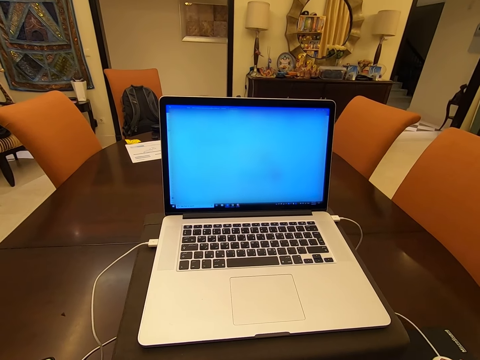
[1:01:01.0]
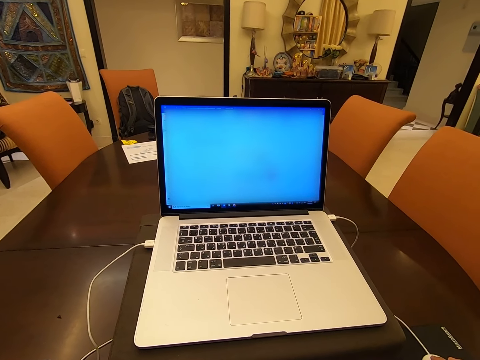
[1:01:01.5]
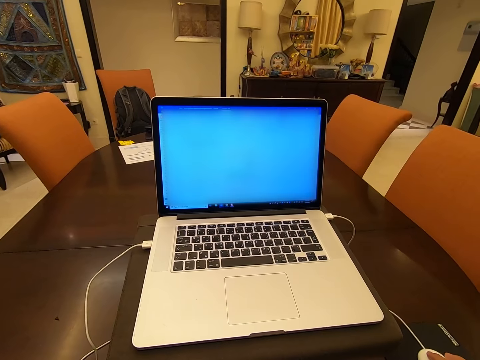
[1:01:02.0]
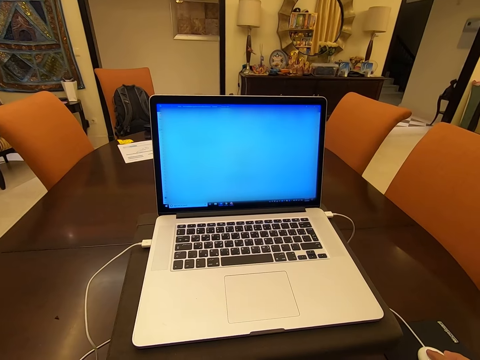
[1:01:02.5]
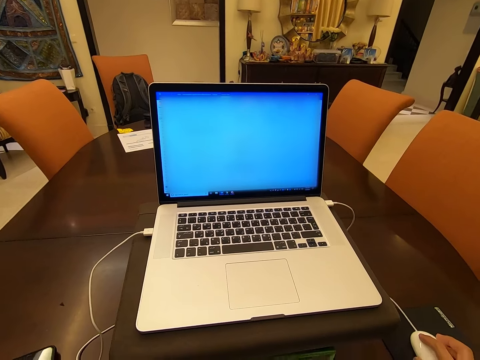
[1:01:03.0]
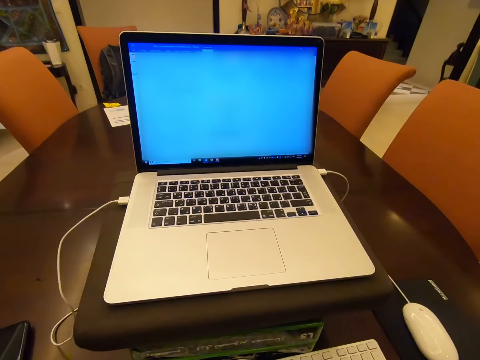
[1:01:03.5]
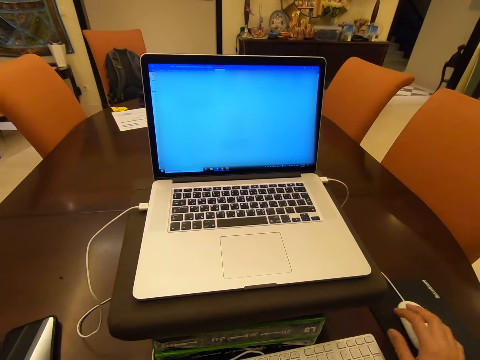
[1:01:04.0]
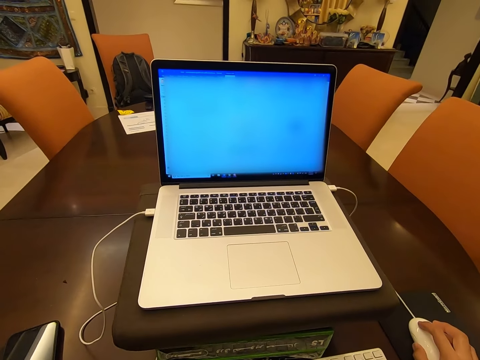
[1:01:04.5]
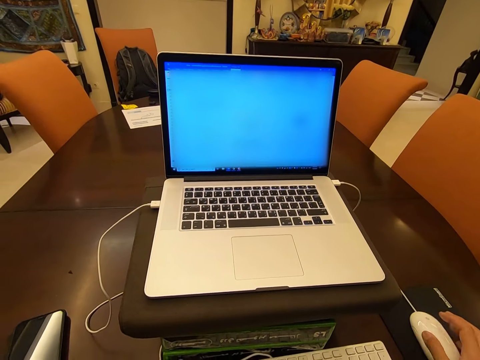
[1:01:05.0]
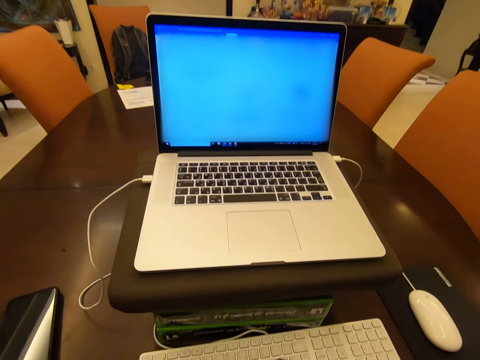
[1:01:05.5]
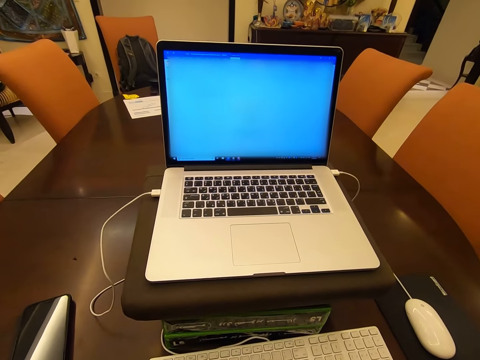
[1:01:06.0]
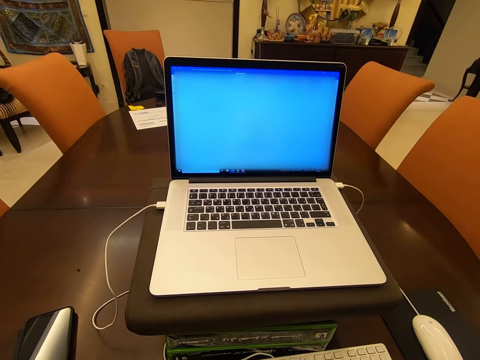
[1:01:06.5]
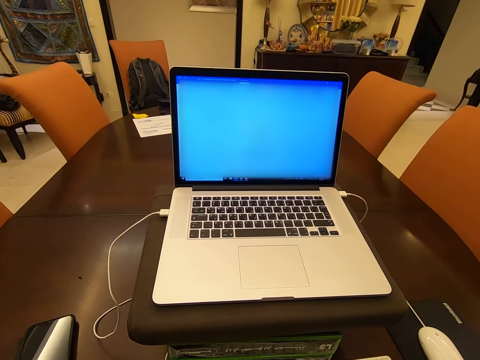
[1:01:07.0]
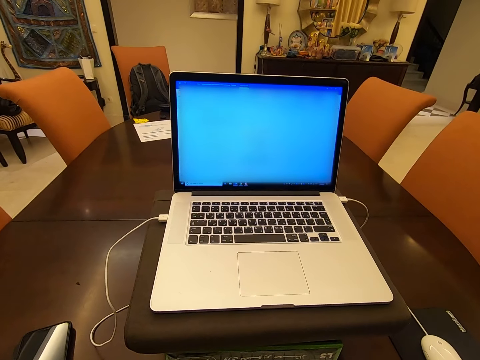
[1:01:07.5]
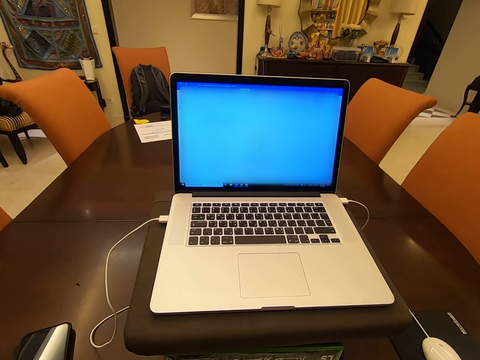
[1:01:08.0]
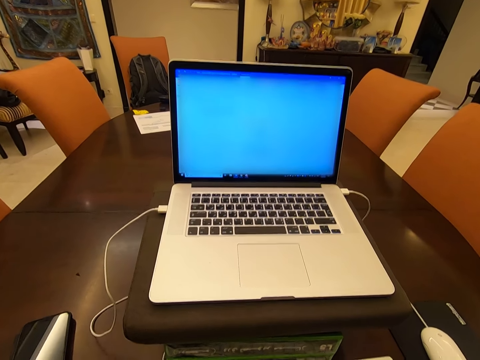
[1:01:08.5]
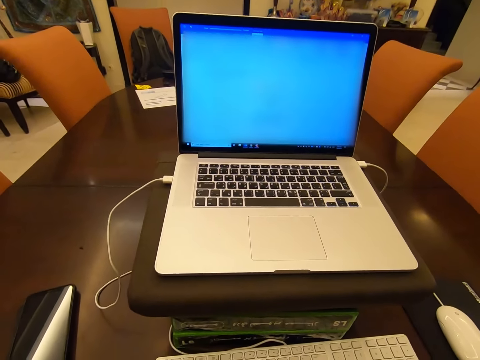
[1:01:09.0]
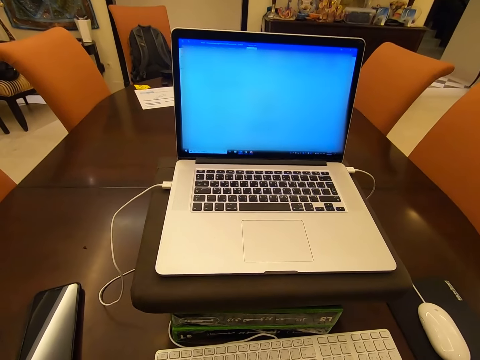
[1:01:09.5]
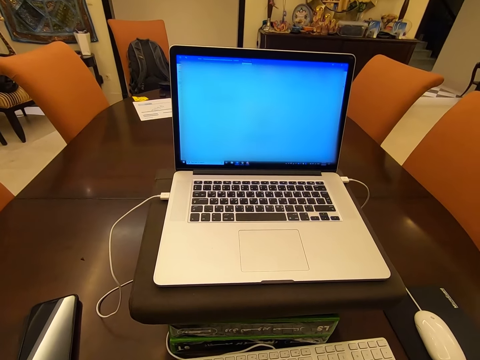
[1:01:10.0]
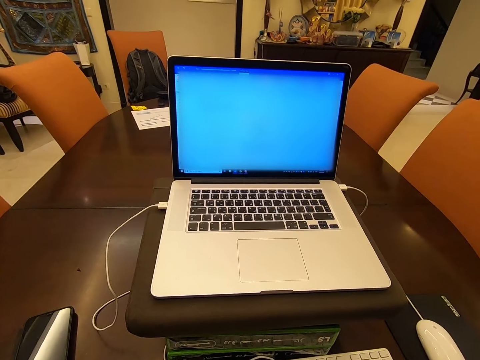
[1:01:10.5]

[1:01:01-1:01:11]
The camera wearer moves their hand away from the mouse. They move their hand towards the mouse. They hold the mouse. They move their hand away from the mouse.

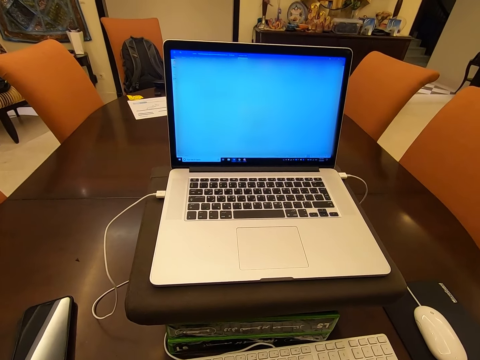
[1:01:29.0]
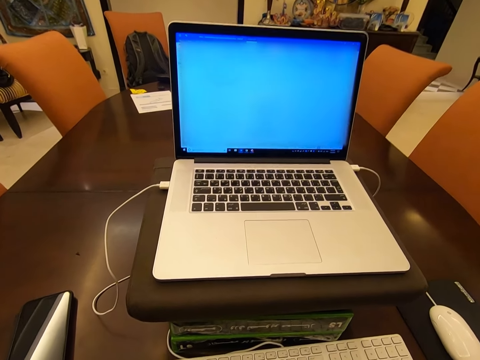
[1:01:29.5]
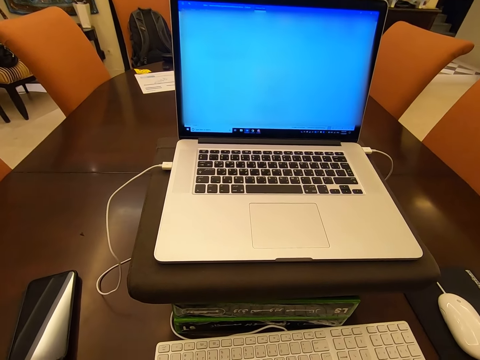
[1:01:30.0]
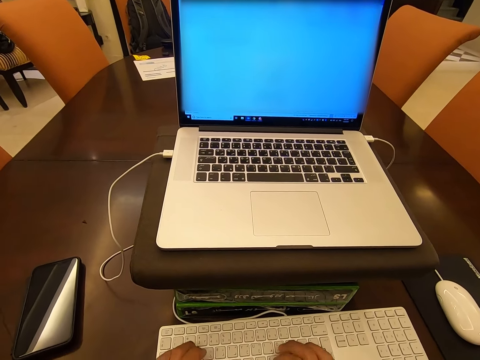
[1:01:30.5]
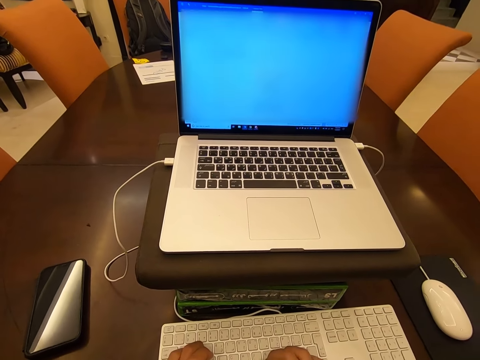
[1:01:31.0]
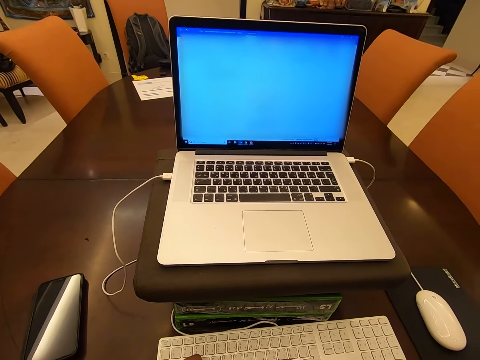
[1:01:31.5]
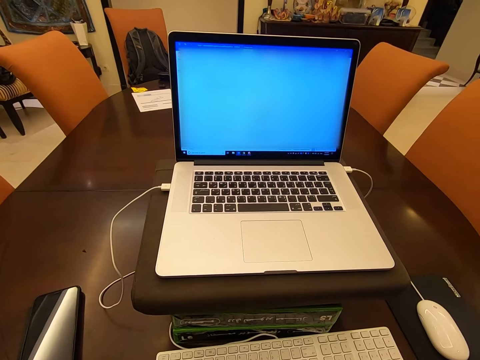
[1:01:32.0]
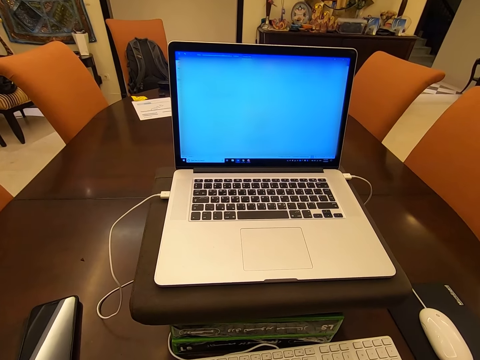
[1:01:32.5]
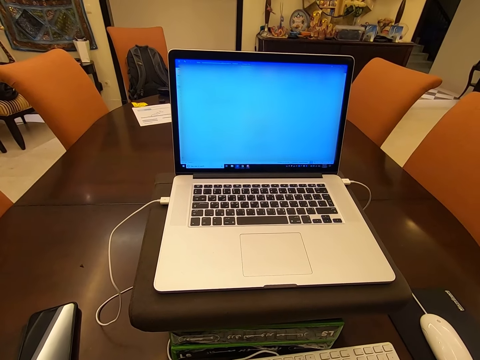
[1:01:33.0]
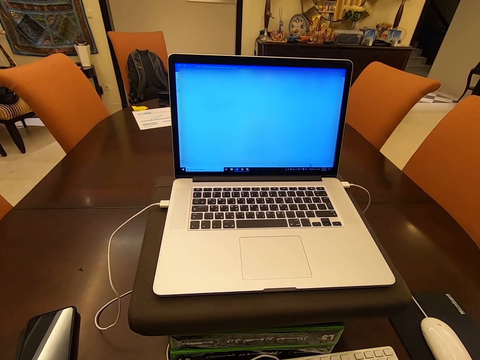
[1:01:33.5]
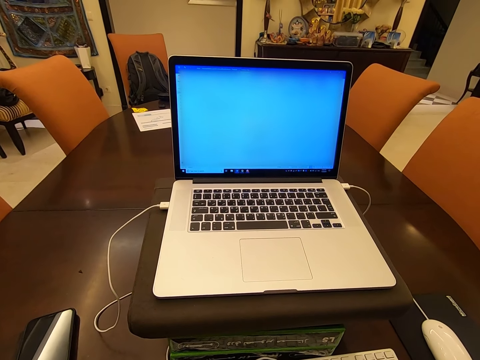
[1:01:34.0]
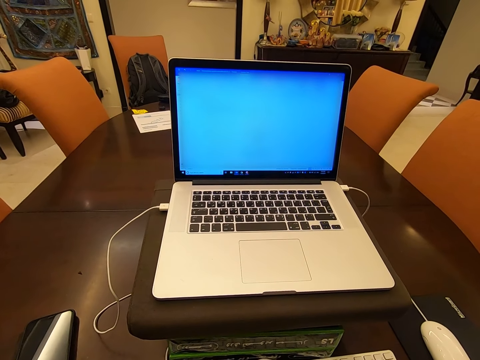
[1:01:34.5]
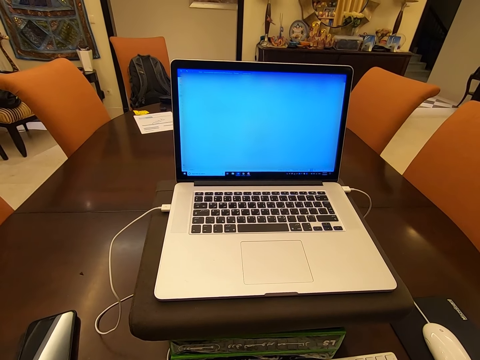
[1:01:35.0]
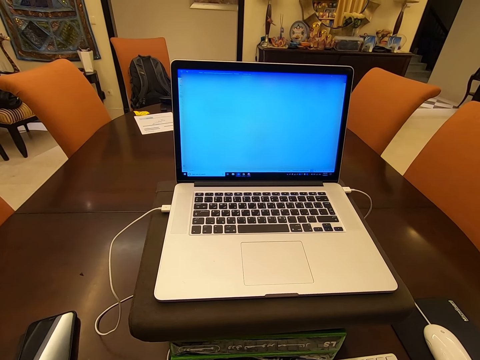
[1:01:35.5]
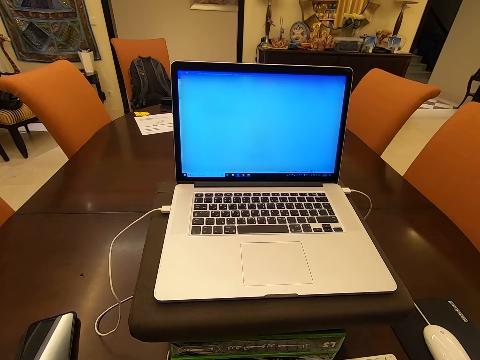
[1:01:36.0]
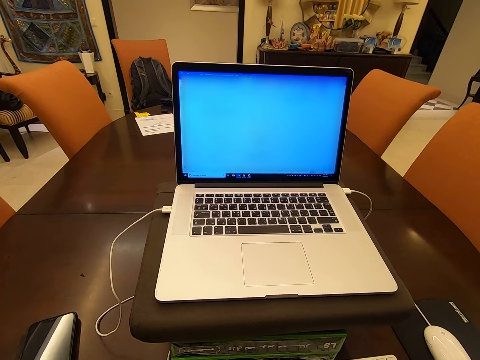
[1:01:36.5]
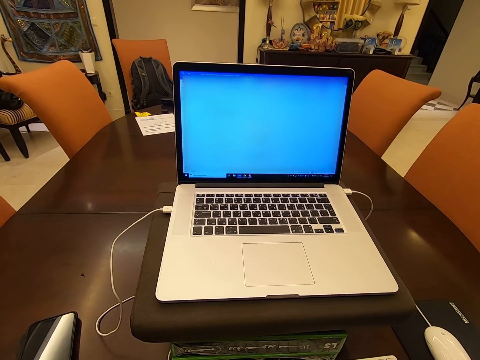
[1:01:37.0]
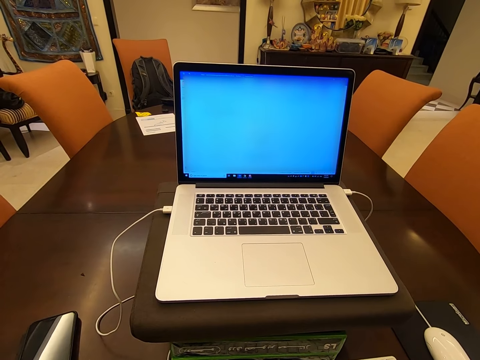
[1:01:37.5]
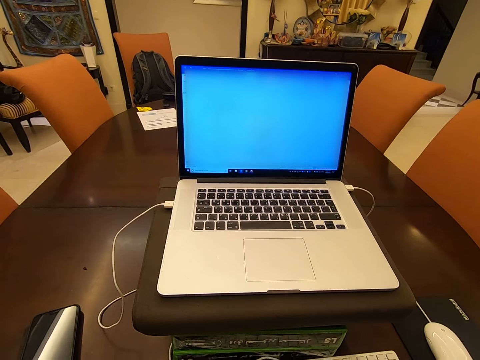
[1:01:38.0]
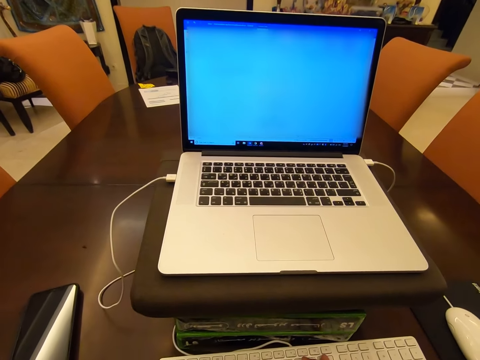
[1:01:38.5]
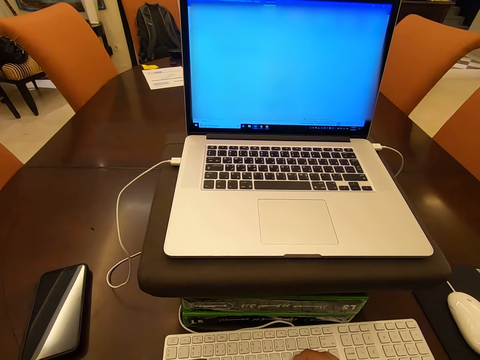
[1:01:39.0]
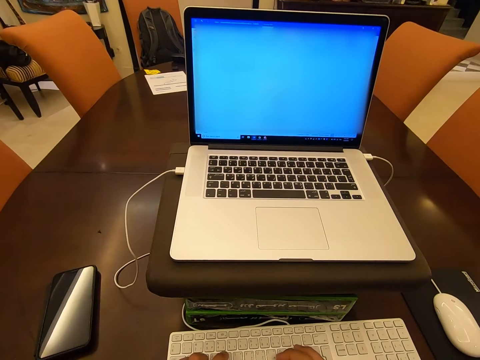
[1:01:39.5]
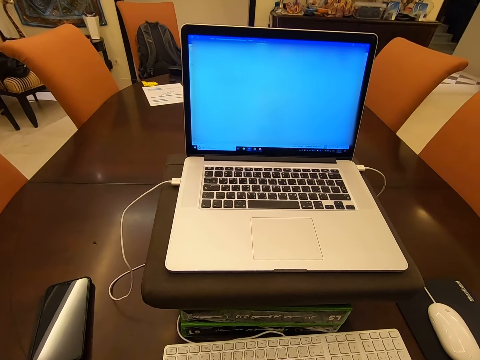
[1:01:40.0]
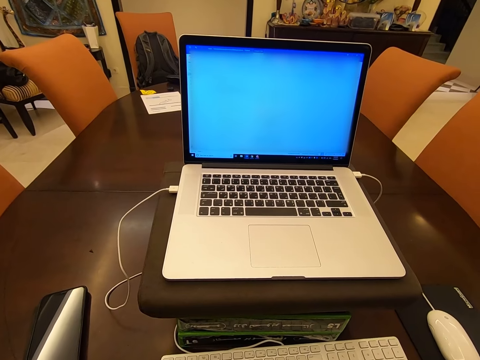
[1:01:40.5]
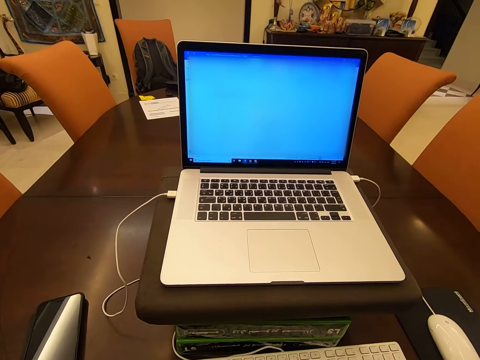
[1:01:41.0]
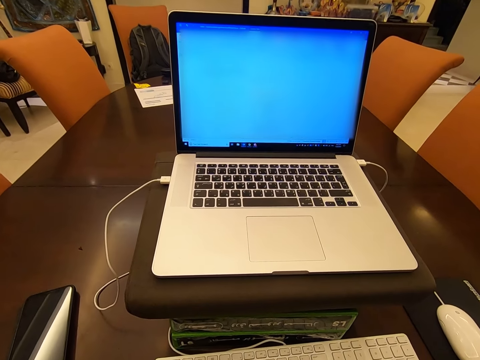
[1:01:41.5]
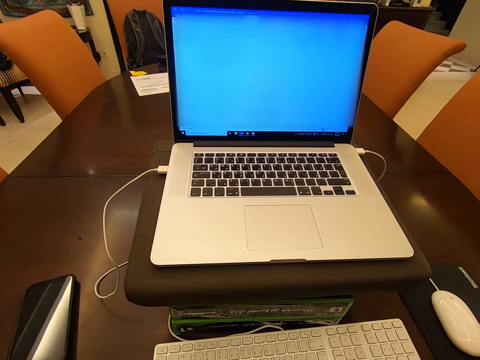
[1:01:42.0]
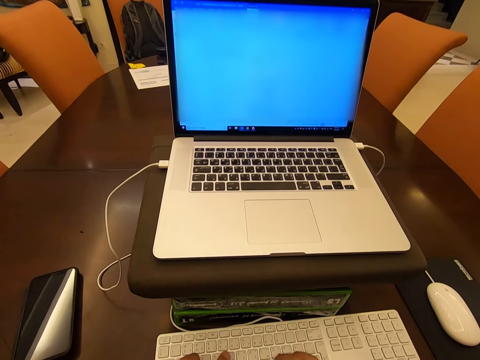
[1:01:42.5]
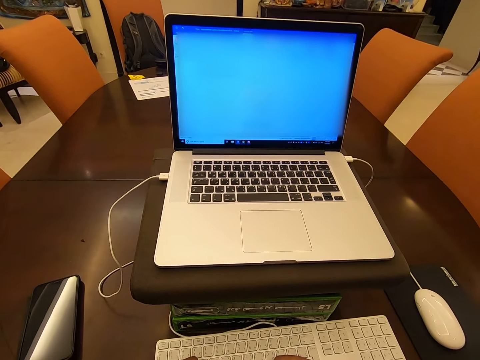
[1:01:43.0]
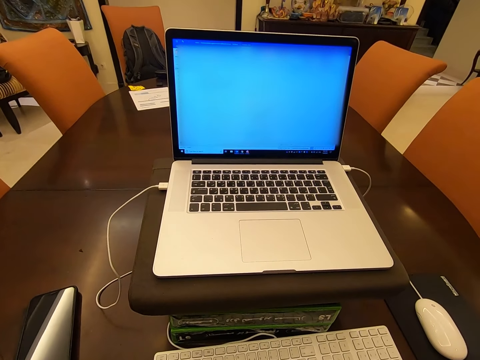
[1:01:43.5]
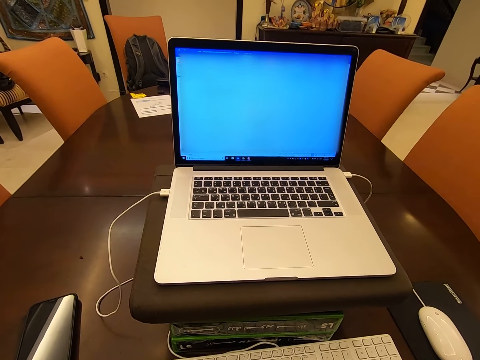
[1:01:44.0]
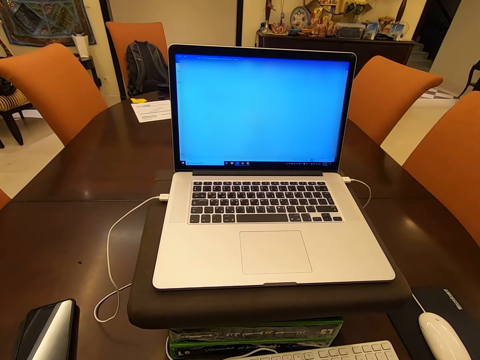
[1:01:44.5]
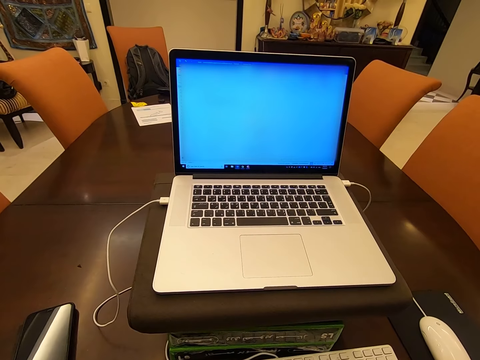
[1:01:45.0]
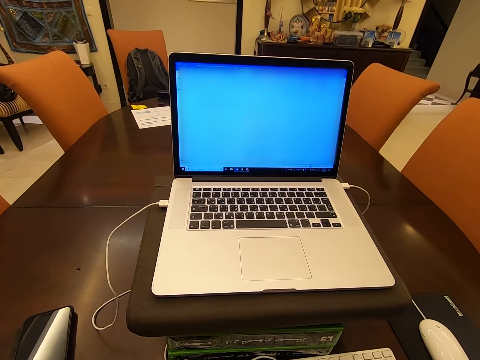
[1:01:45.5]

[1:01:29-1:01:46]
The camera wearer presses the keyboard.
